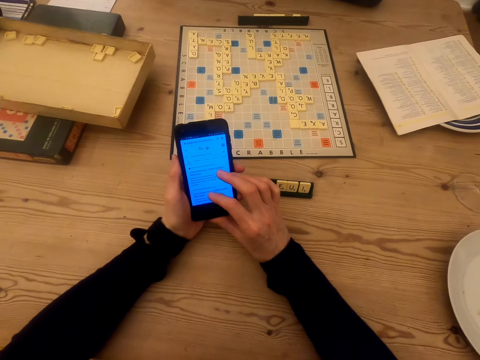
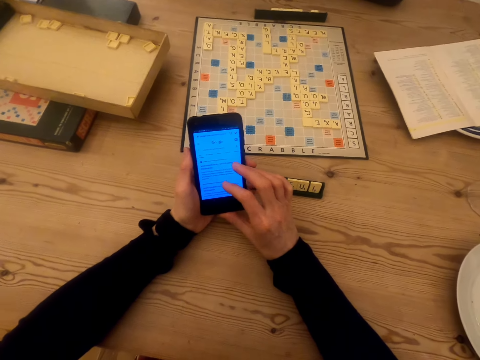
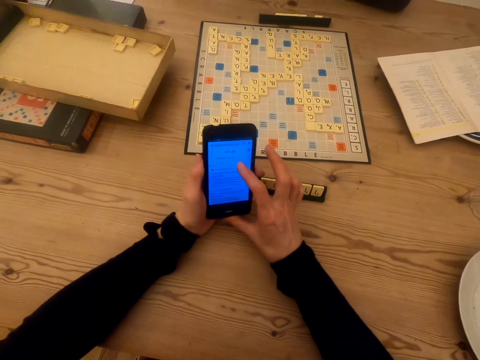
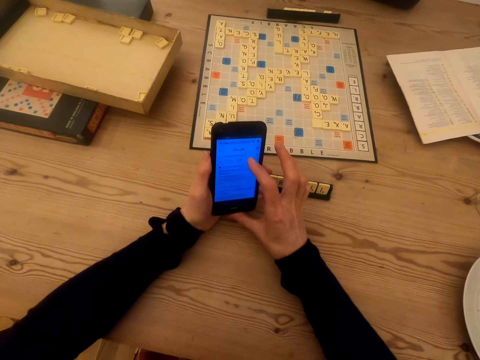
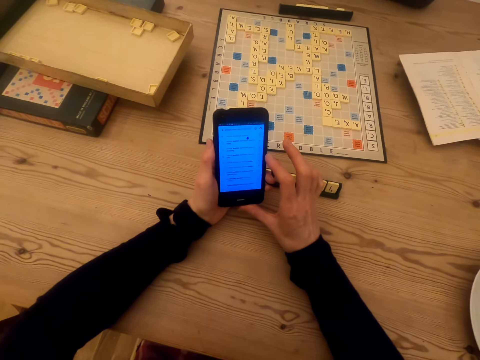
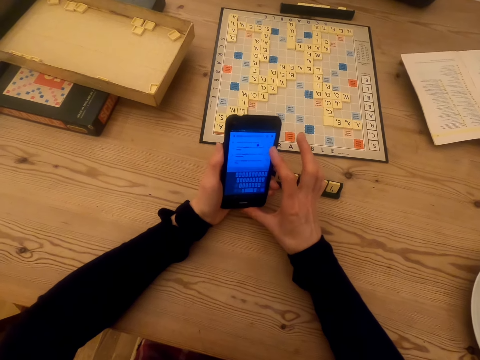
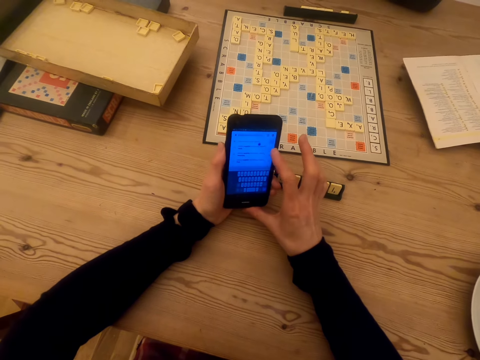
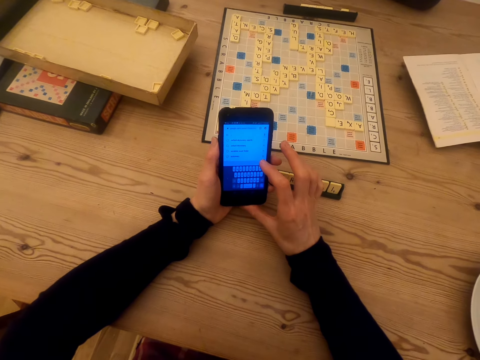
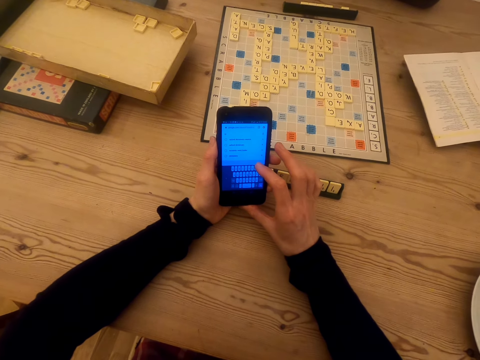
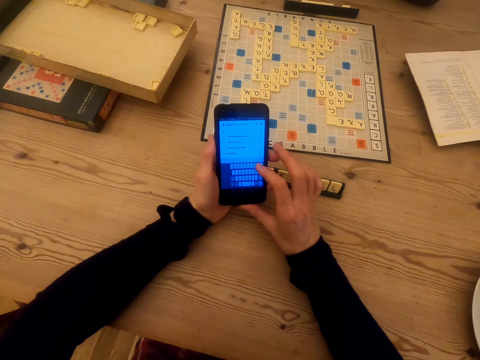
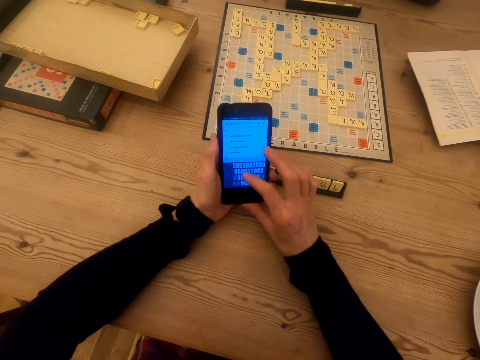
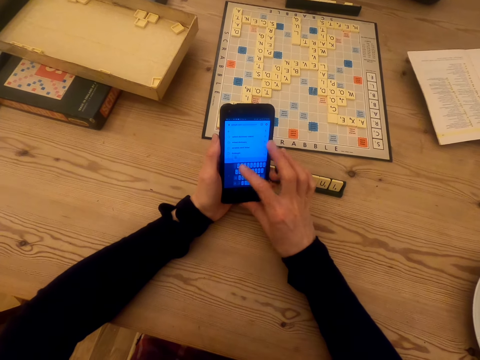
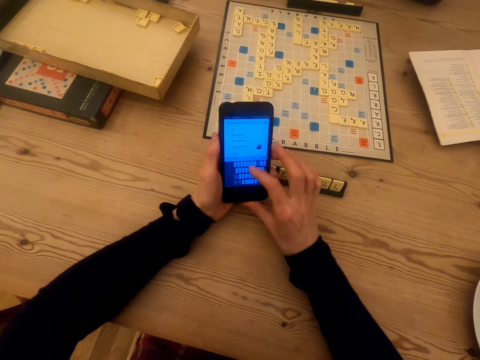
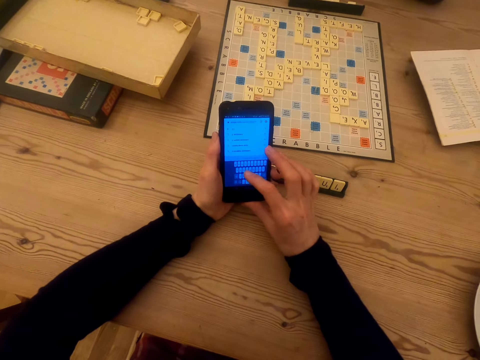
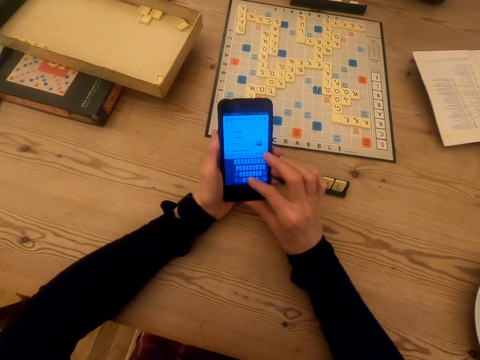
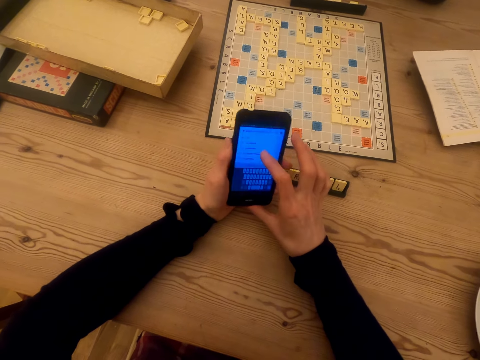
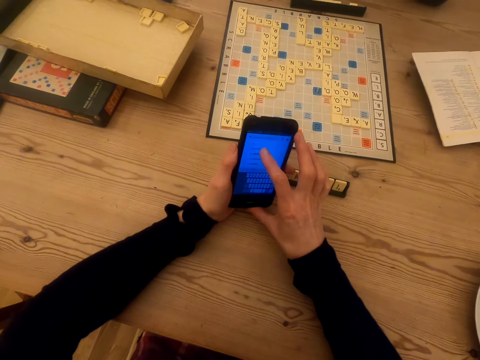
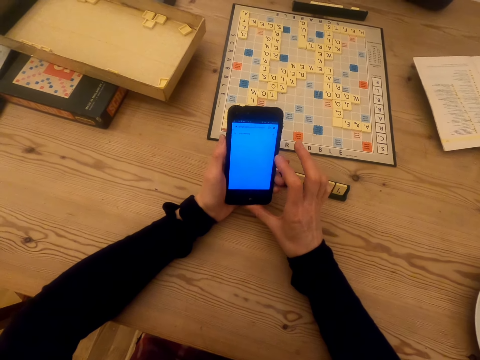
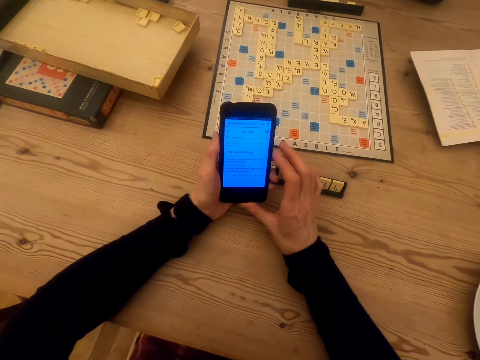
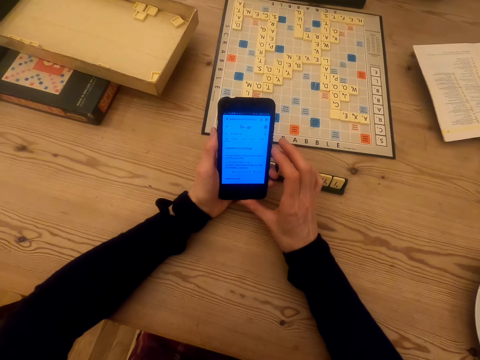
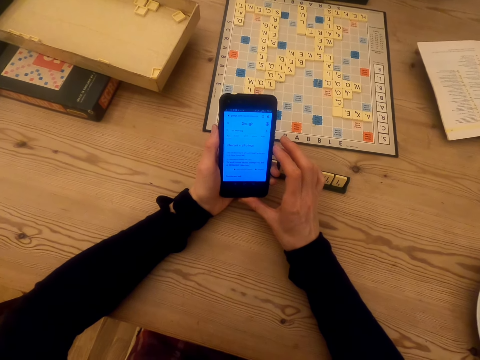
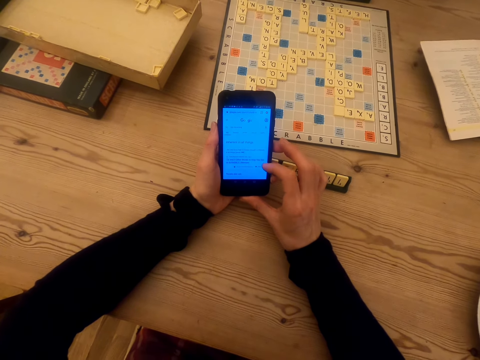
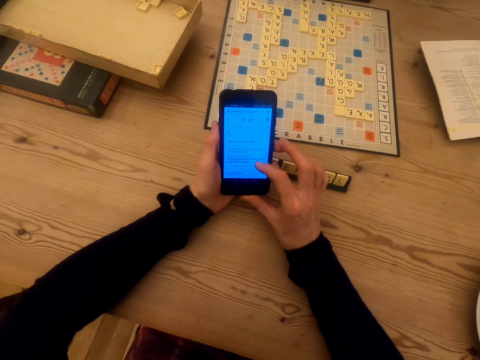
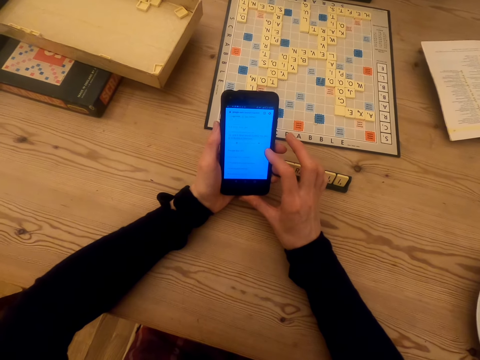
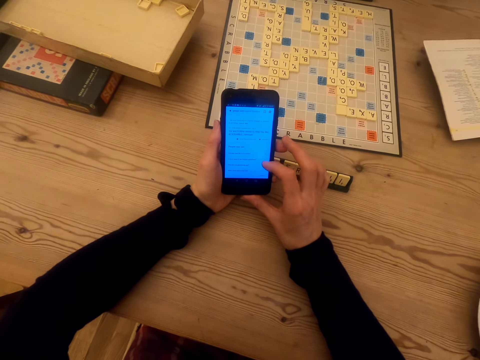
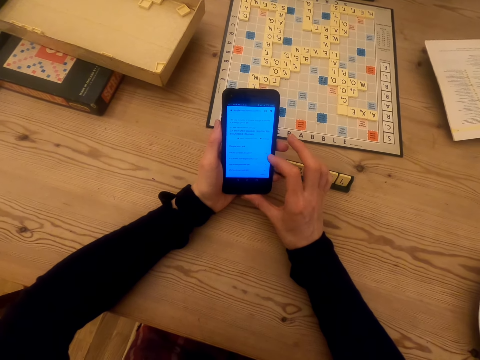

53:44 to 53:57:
The camera wearer touches the phone screen and talks to a man. They touch the phone screen. The man talks to the camera wearer. The man talks to the camera wearer again. The camera wearer talks to the man and touches the phone screen.

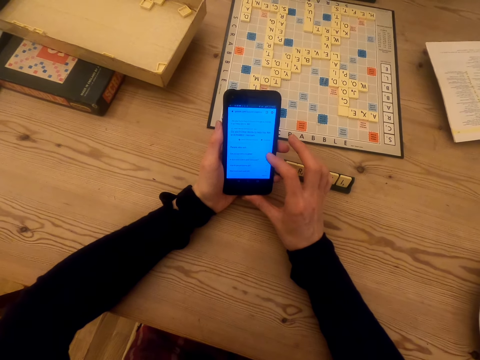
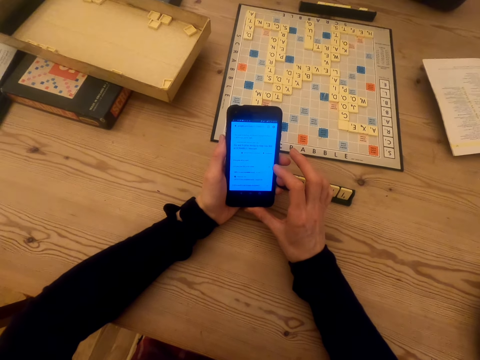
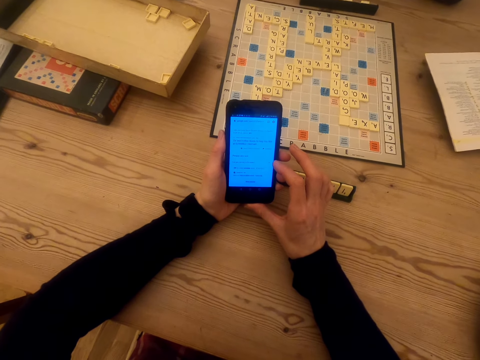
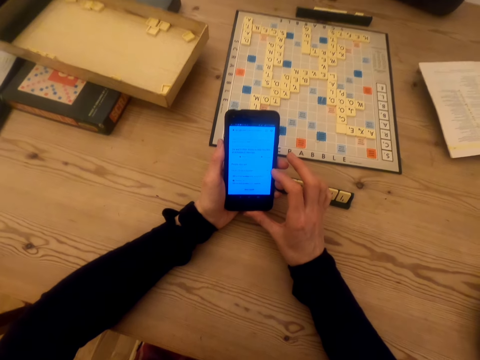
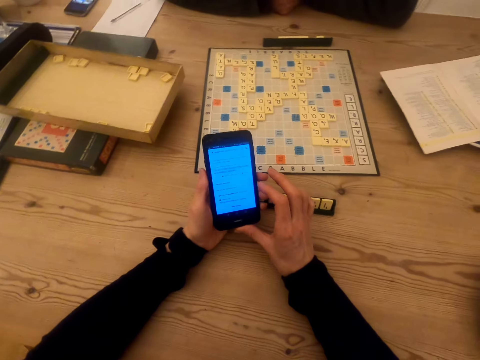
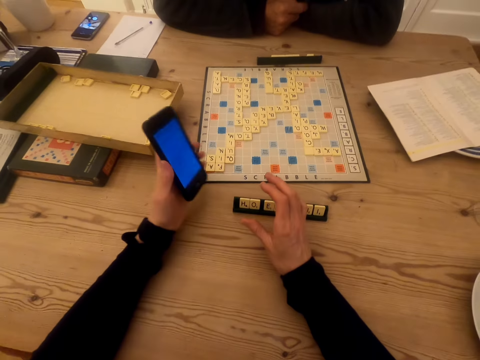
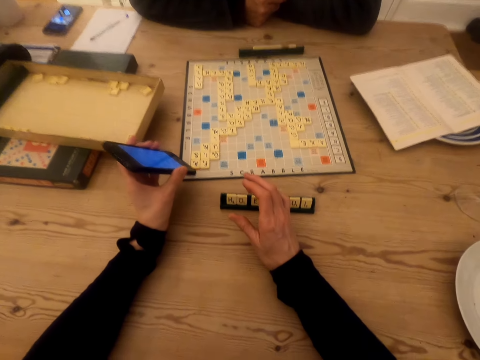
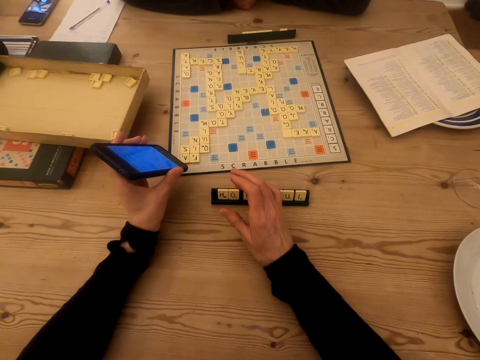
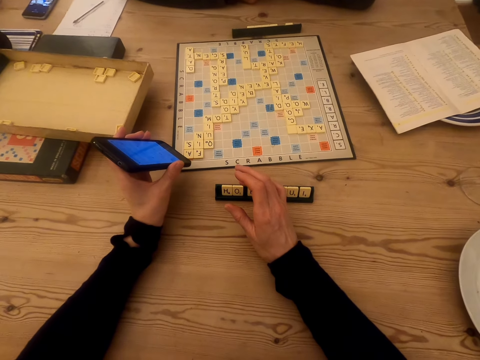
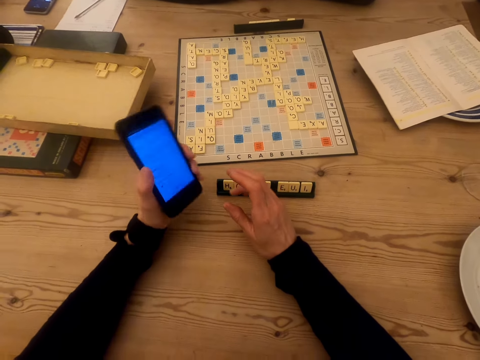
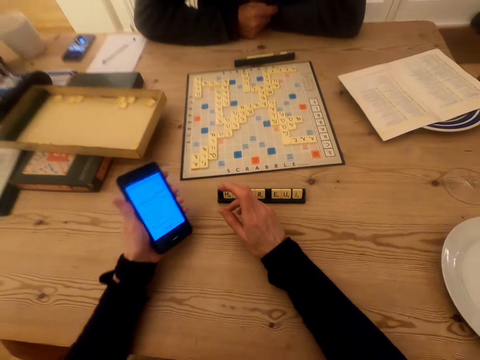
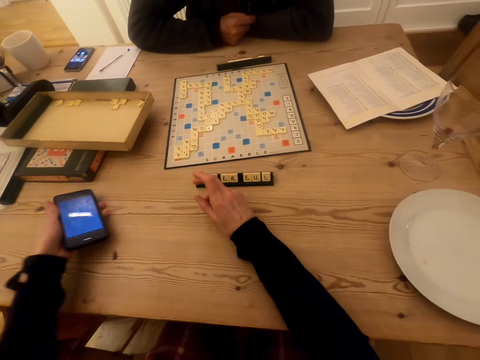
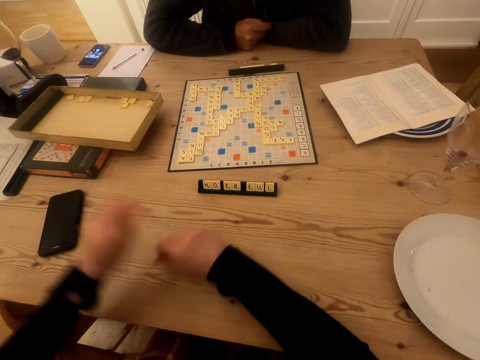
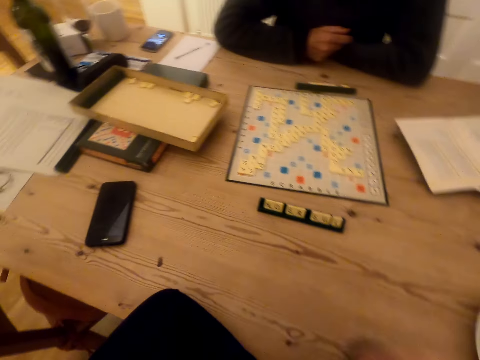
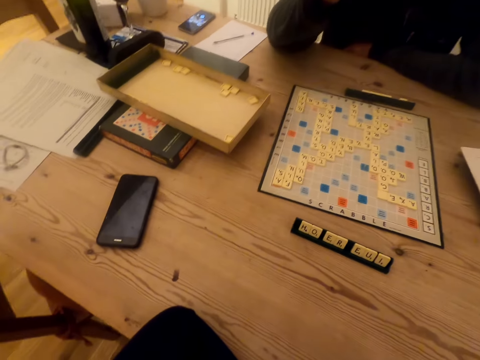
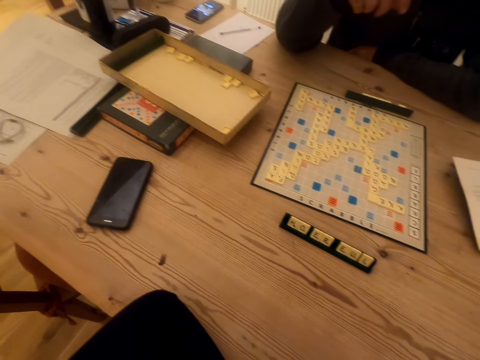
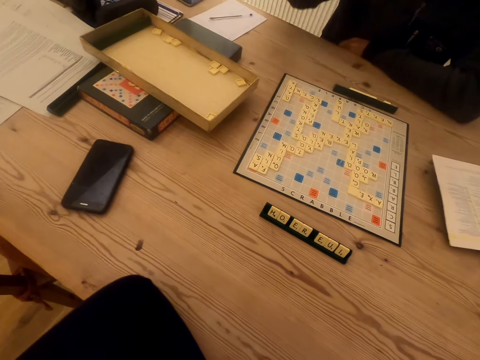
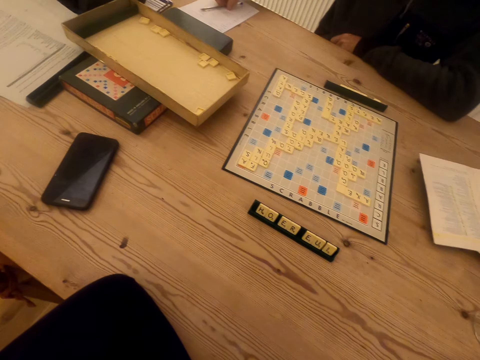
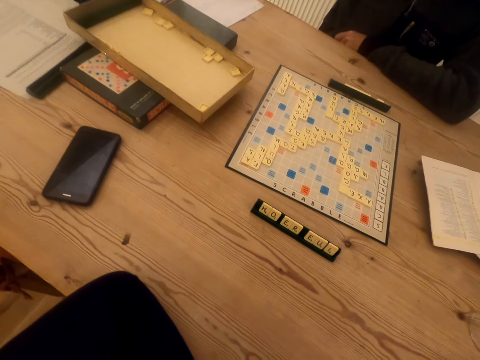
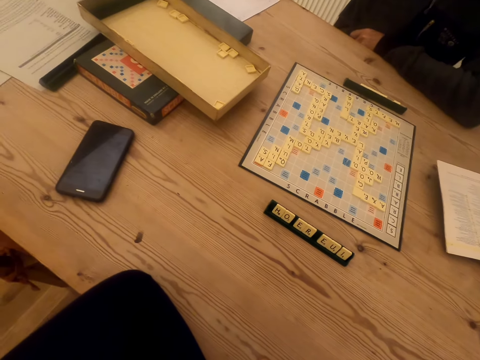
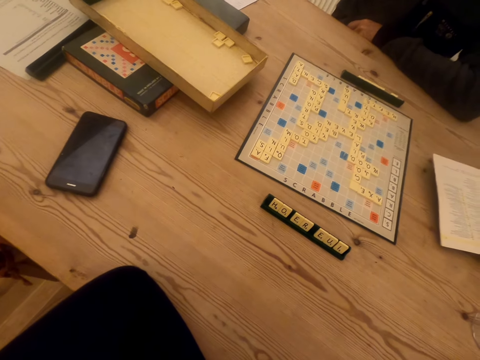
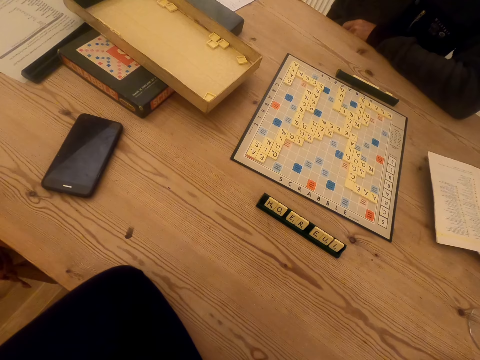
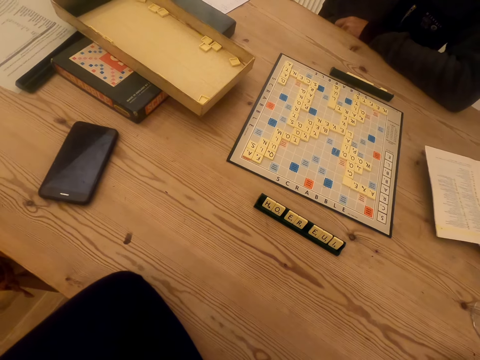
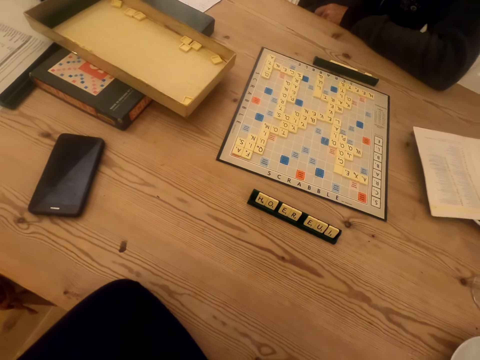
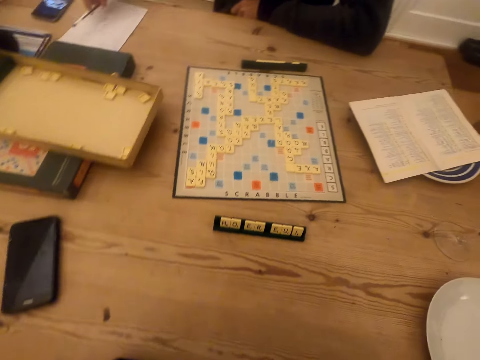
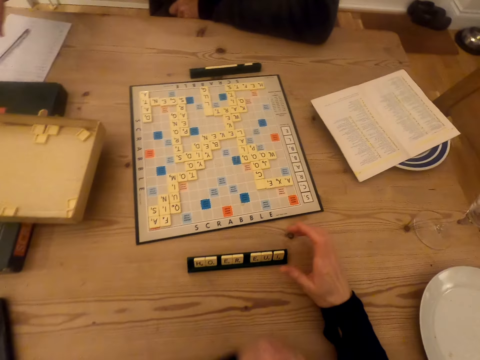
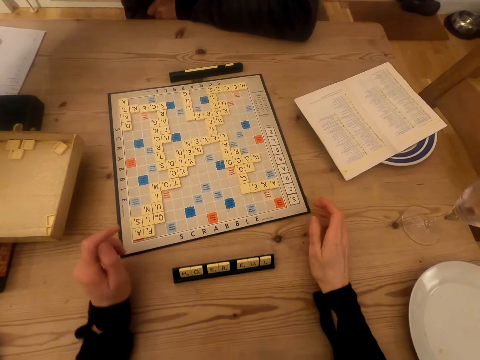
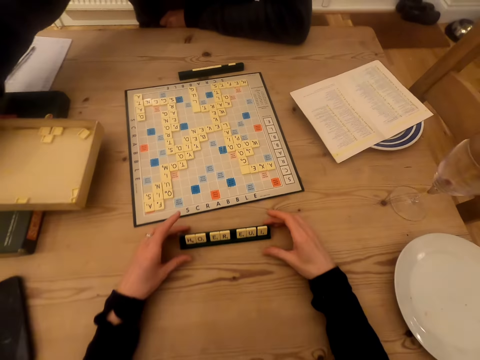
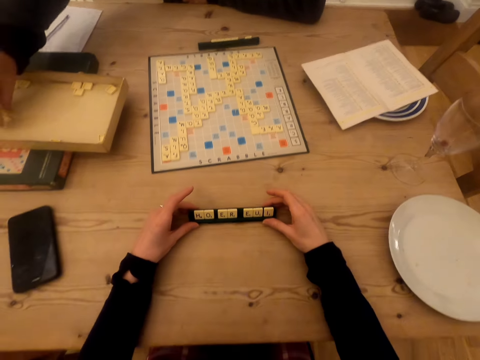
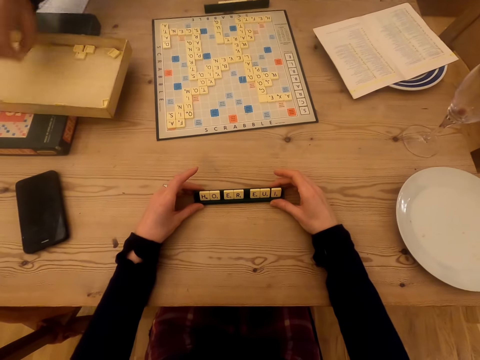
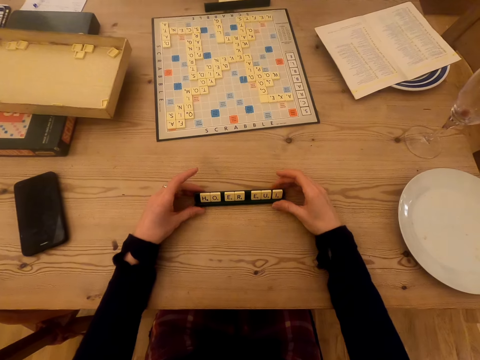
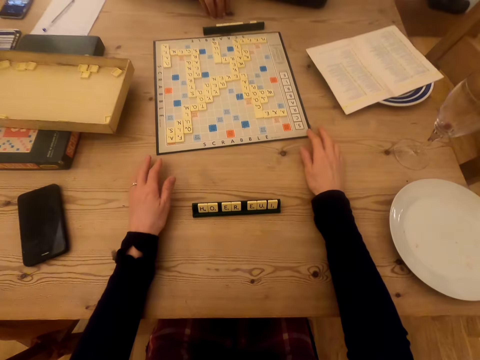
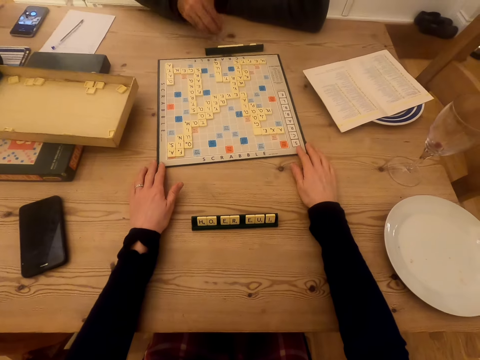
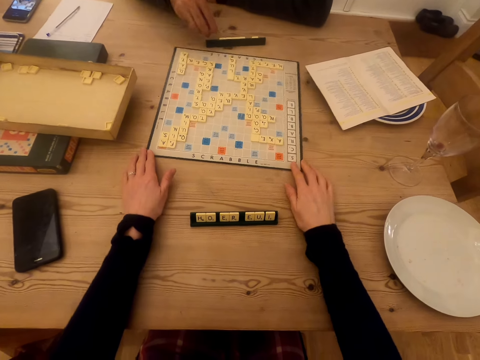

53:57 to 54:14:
The camera wearer touches the phone screen and talks to a man. They talk to the man again and show the man the phone screen. They put the phone on the table. The man talks to the camera wearer and picks up the pen on the table. The man talks to the camera wearer. The camera wearer looks at the scrabble board. The man puts the pen on the table. The camera wearer talks to the man. They pull a wood scrabble tile or chalkboard tile place card holder. The man picks up the tiles on the box. The camera wearer touches the scrabble board. The man puts the tiles on the table and plays the scrabble game.
